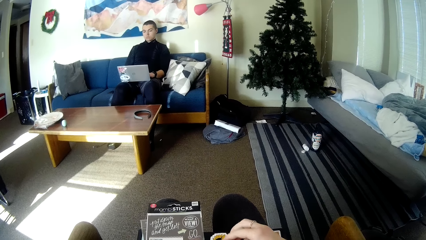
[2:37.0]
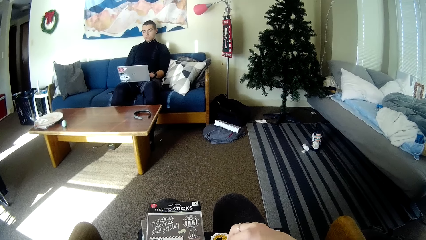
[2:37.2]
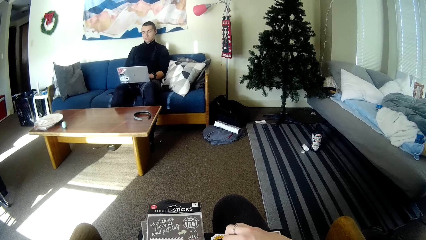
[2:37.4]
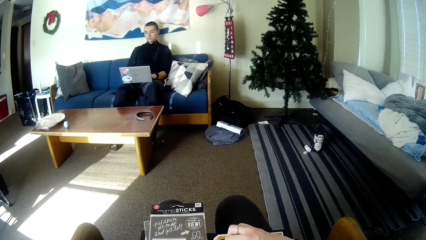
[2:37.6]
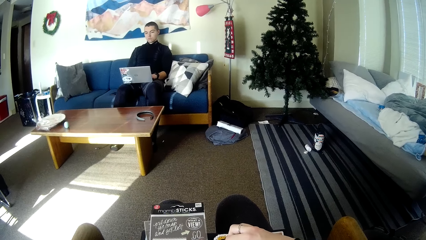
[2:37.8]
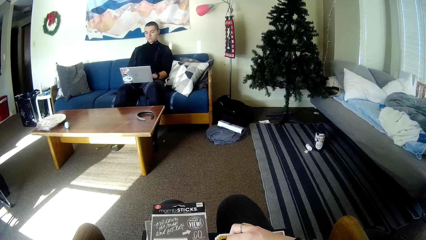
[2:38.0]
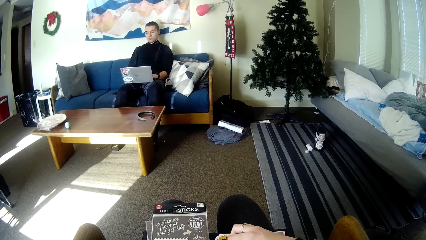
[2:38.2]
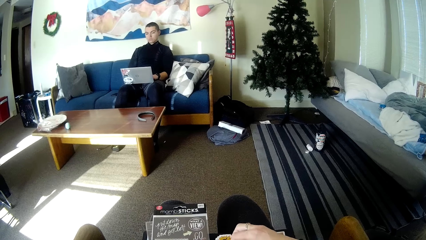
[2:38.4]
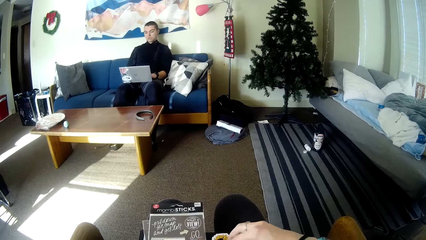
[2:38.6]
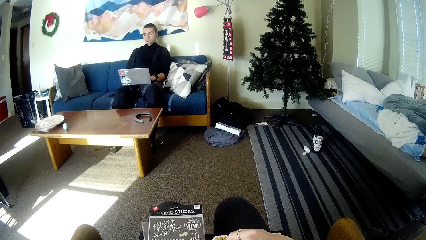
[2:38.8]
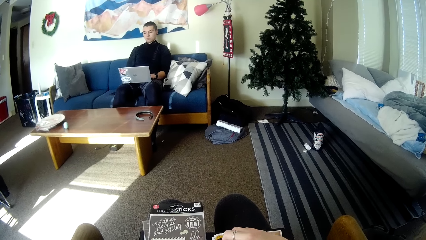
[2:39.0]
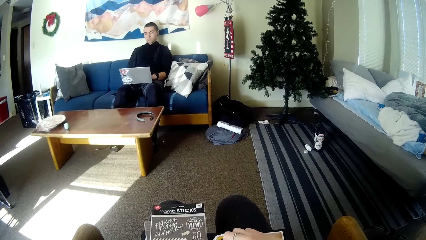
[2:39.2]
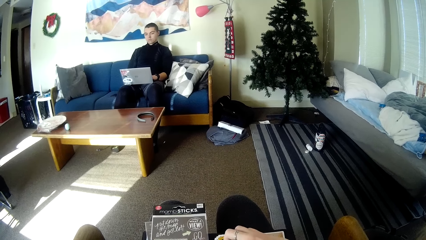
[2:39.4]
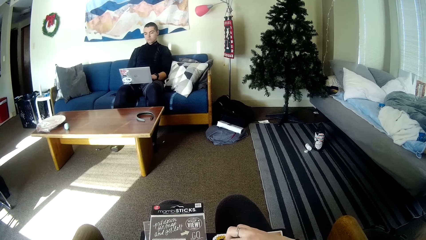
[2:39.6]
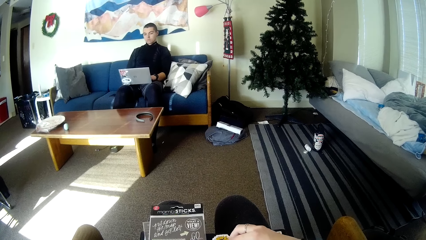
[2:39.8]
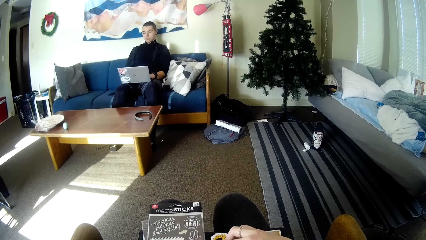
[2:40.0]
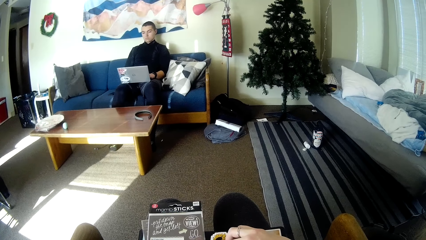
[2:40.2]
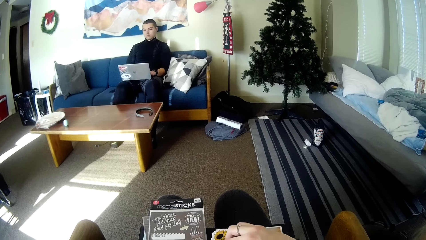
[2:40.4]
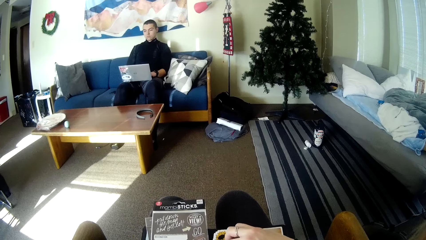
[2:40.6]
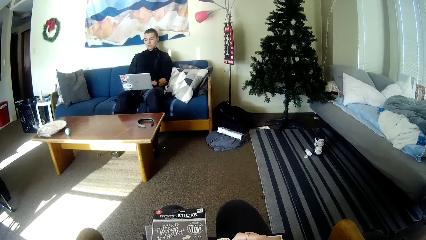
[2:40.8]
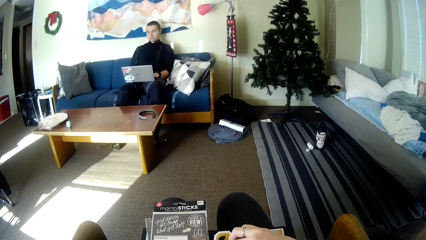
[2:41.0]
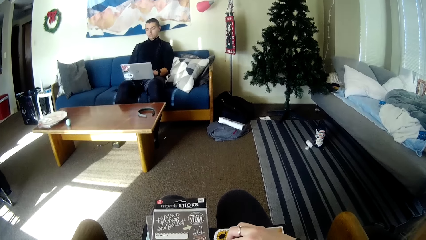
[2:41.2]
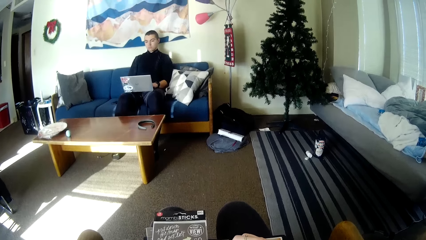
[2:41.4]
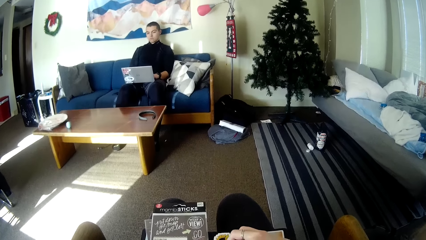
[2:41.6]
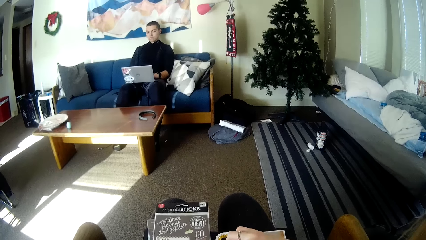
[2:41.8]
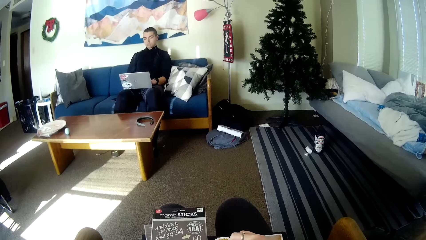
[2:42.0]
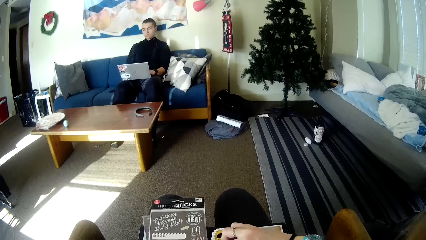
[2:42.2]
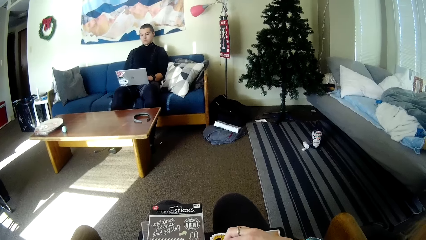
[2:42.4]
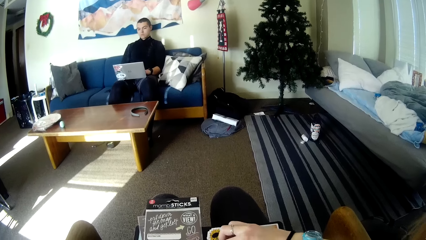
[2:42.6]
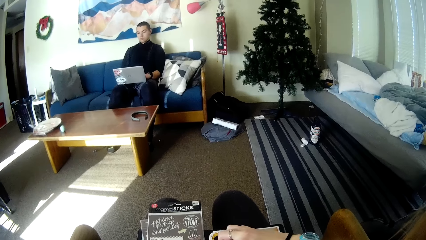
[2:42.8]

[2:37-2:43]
The camera wearer removes the sticker from the book on her lap.

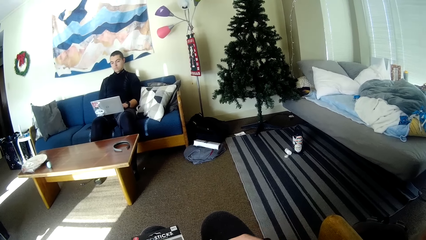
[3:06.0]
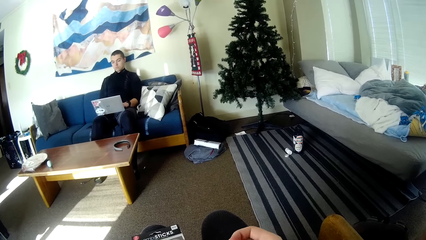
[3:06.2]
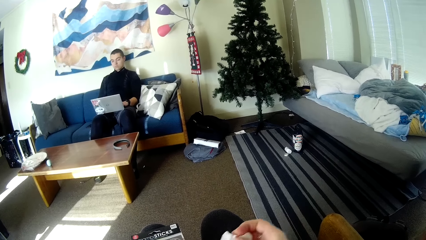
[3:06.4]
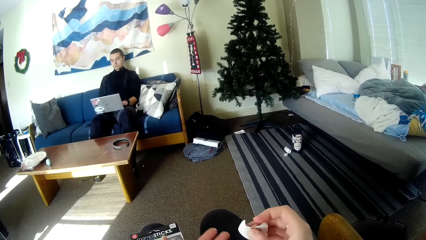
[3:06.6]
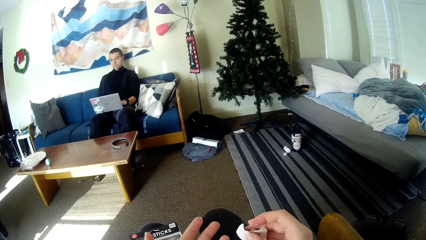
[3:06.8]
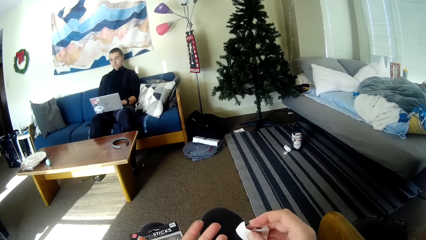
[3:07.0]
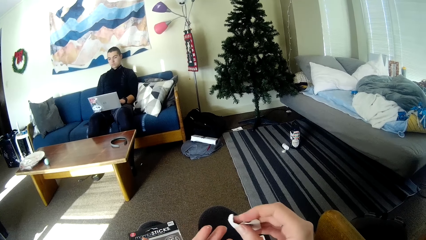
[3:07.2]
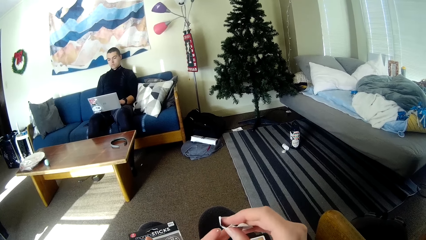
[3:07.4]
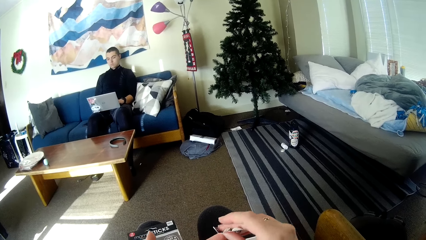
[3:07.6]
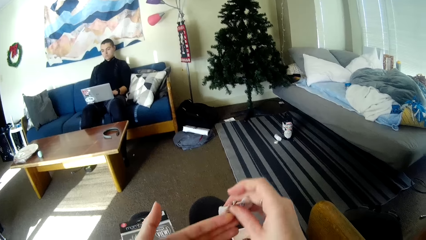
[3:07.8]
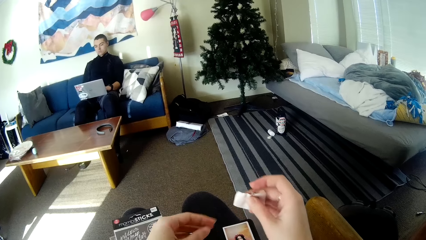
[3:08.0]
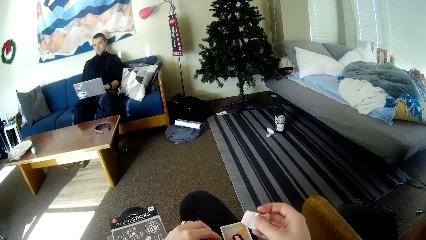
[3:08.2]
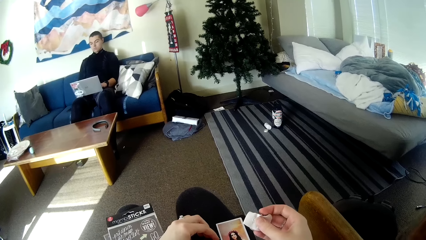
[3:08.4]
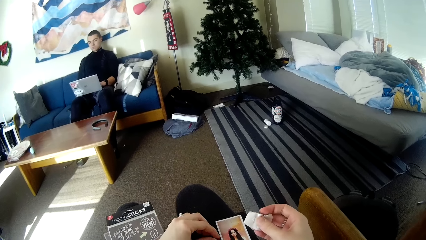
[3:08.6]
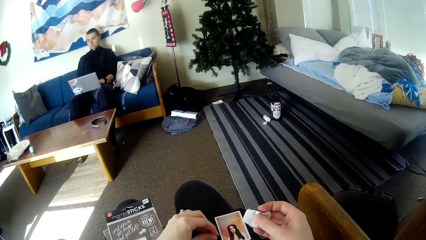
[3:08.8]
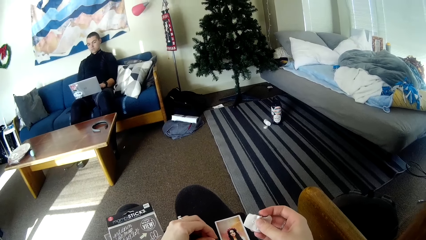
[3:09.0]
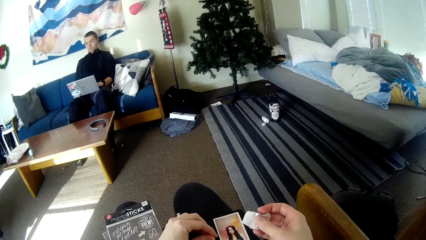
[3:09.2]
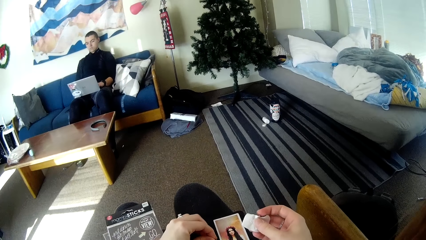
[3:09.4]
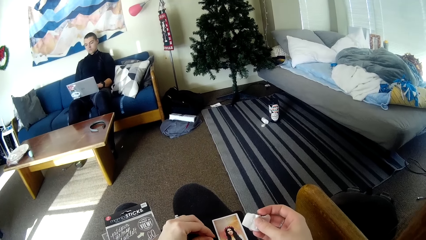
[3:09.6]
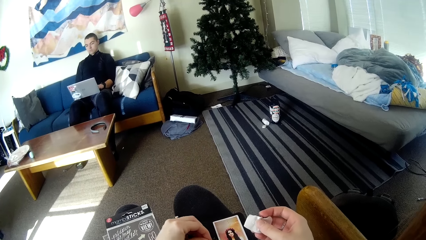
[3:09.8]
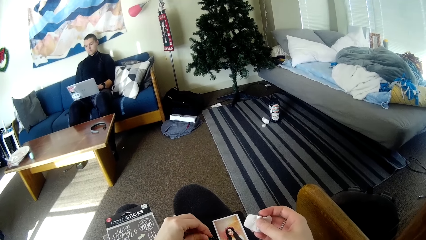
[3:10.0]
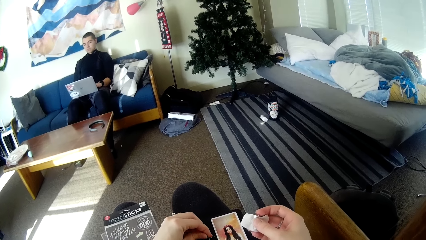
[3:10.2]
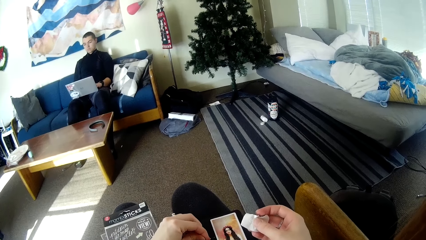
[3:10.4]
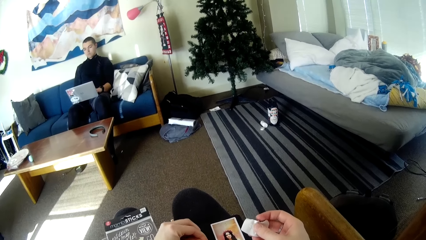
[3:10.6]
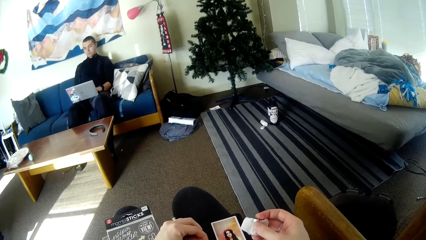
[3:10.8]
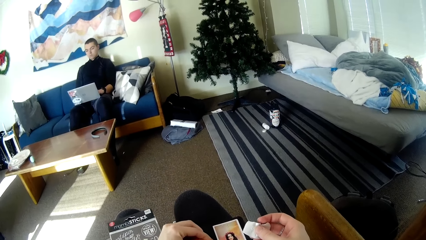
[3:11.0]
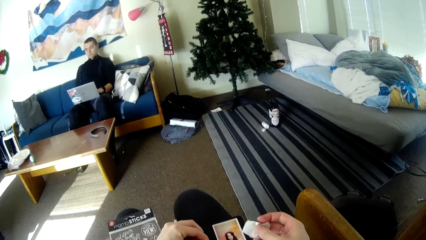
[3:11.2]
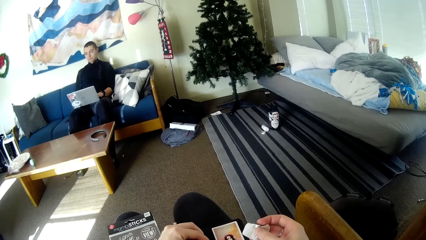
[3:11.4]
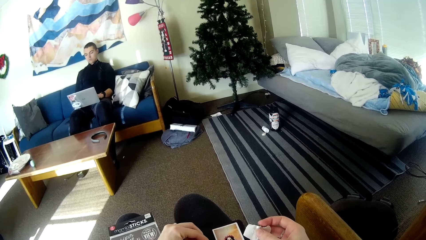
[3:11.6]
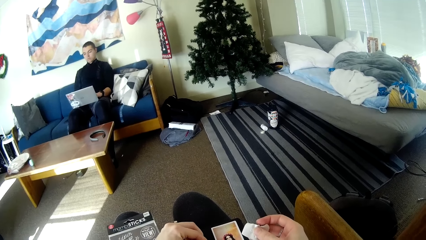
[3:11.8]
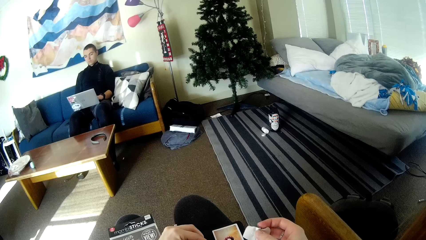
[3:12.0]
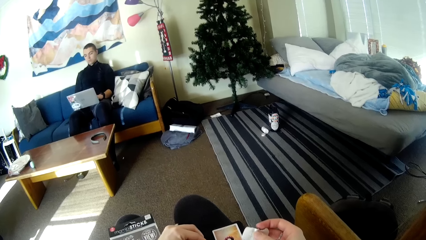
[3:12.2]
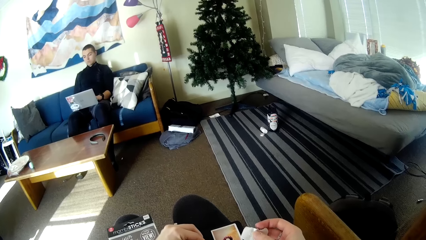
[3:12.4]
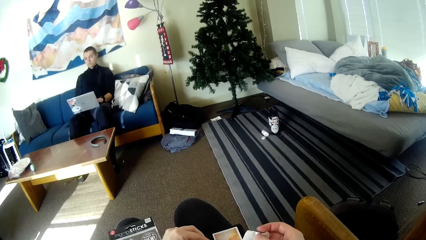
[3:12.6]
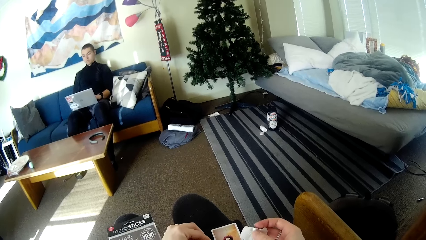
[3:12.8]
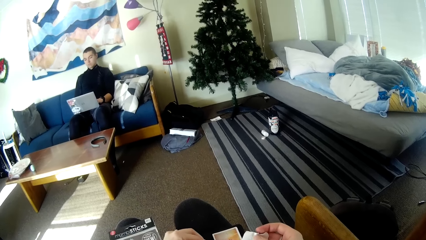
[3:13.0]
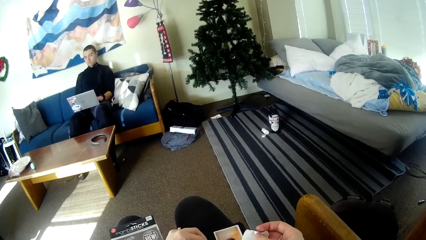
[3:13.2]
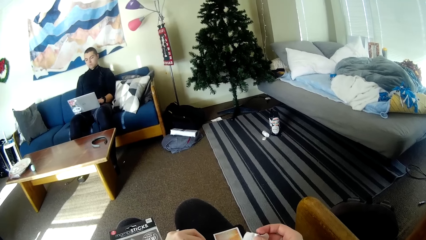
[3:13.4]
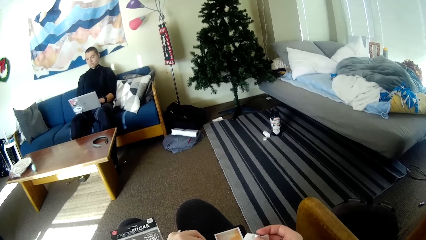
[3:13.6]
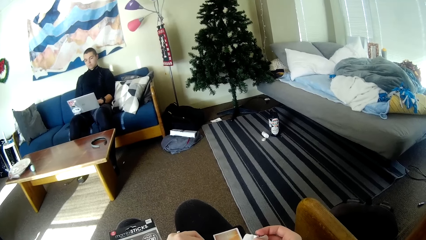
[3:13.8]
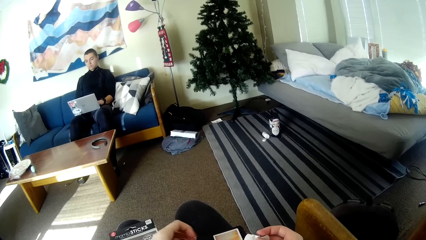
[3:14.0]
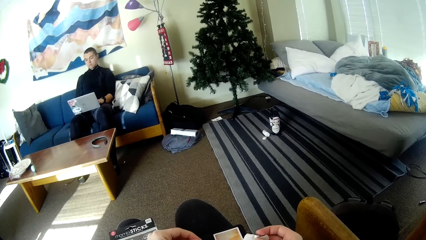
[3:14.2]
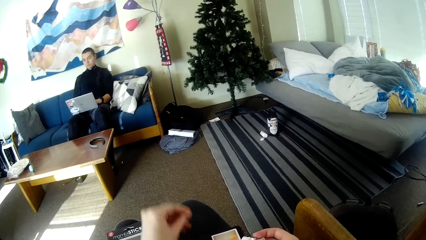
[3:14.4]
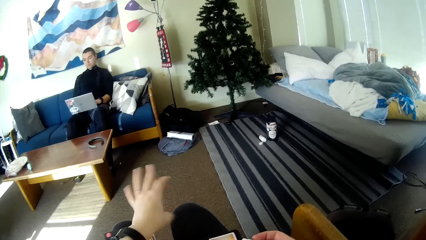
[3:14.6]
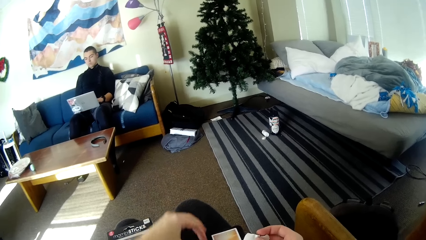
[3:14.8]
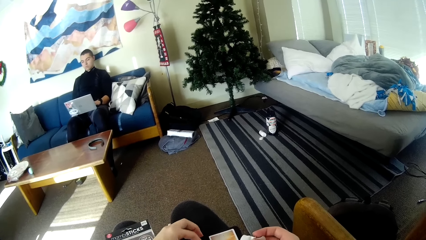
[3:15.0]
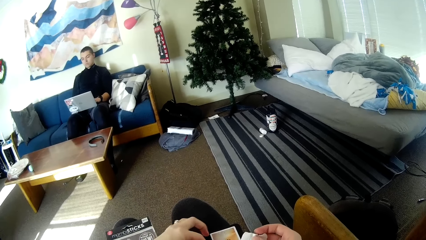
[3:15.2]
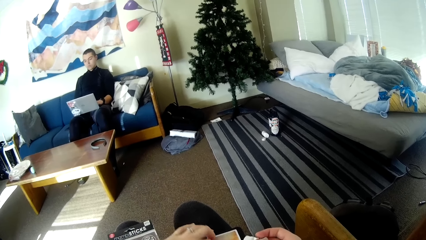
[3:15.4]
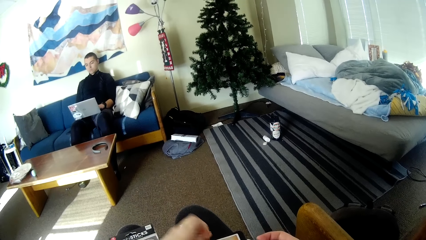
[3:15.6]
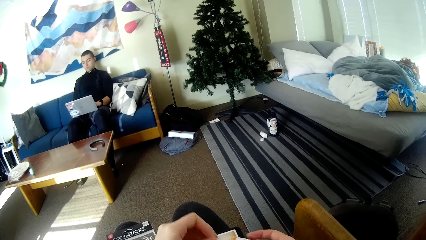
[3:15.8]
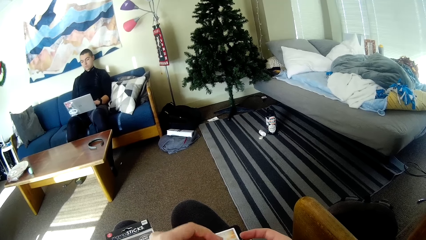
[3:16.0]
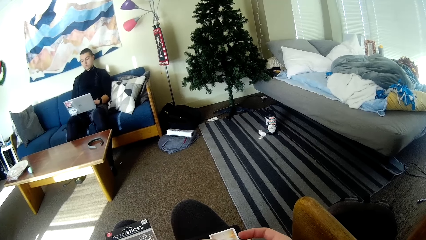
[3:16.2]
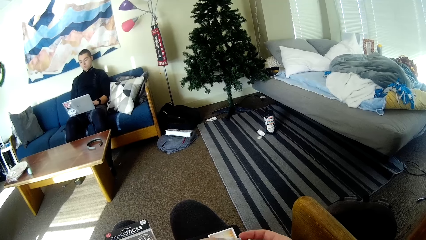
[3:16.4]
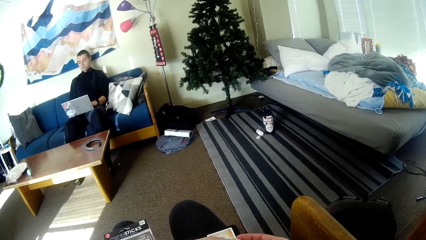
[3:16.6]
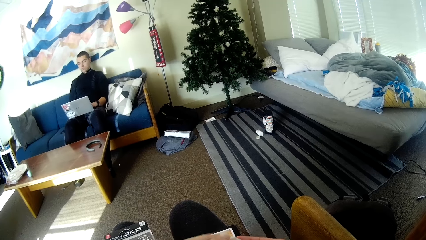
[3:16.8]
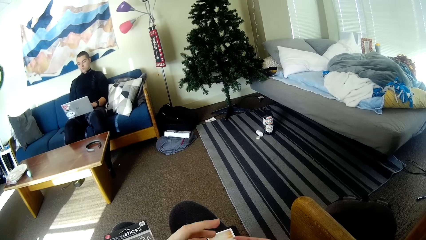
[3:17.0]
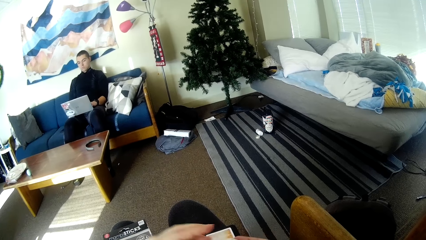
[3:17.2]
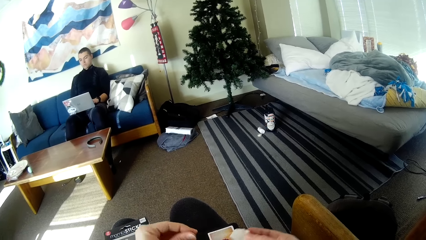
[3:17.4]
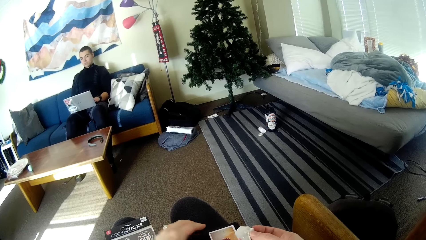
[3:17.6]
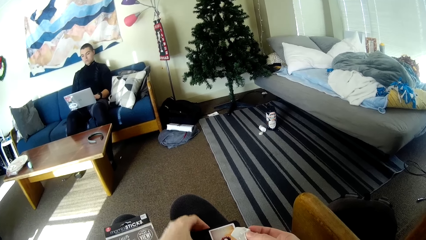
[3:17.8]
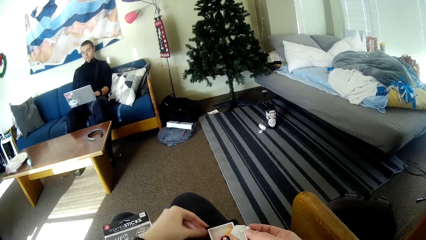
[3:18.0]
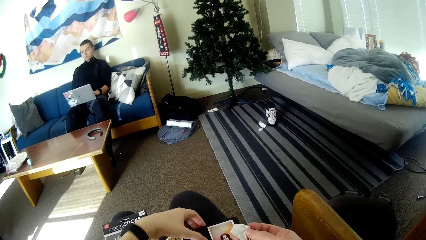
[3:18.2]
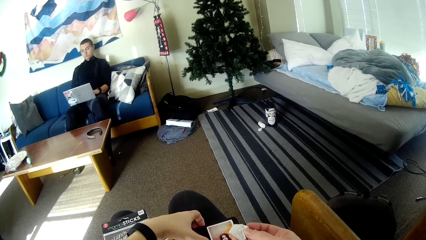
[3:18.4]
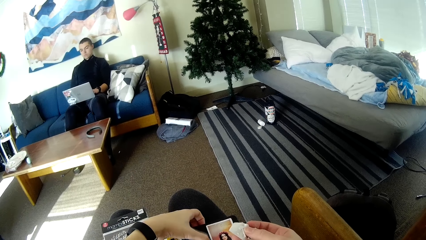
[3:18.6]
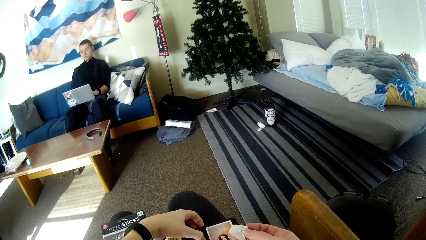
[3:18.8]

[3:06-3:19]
The camera wearer touches her left finger with the sticker in her right hand. She removes another sticker from the book.
